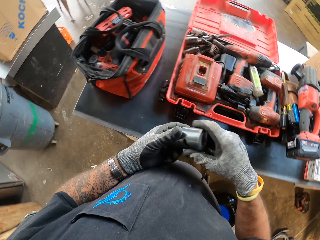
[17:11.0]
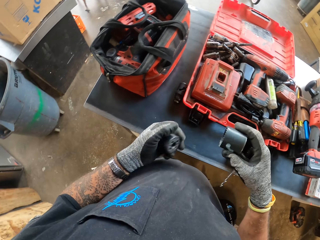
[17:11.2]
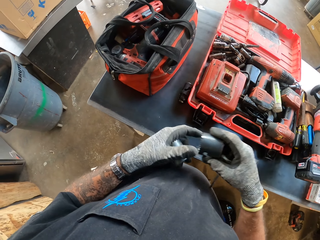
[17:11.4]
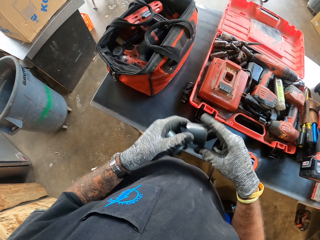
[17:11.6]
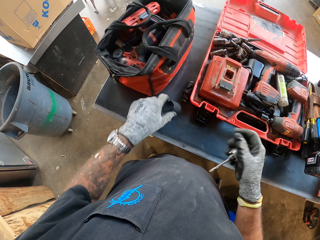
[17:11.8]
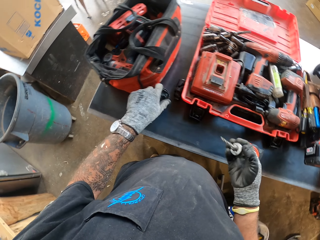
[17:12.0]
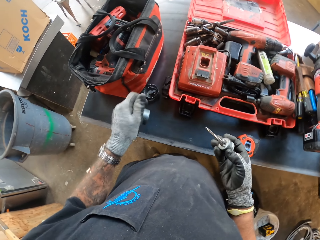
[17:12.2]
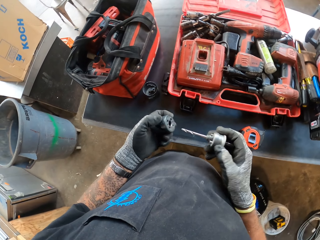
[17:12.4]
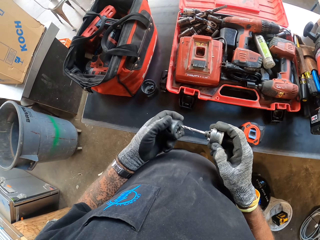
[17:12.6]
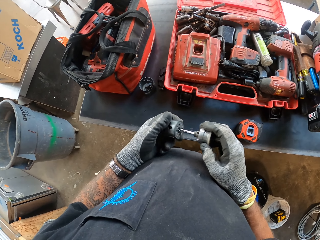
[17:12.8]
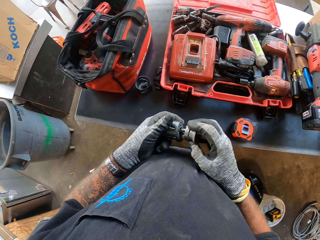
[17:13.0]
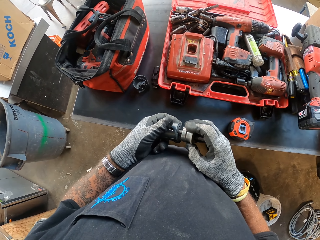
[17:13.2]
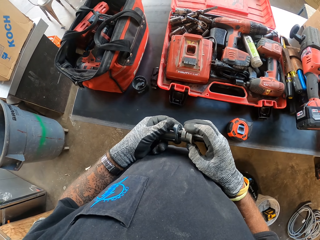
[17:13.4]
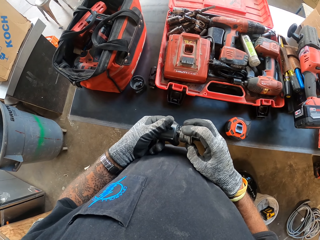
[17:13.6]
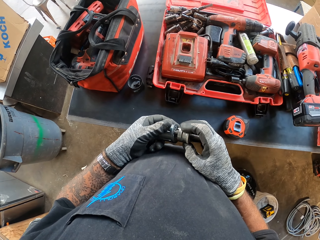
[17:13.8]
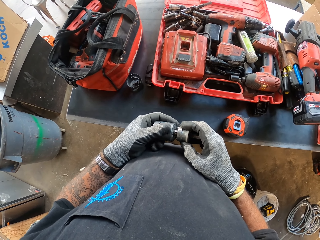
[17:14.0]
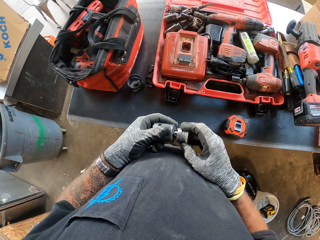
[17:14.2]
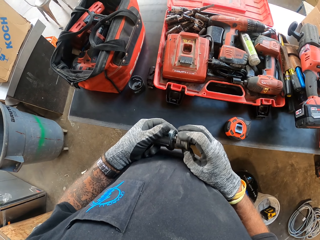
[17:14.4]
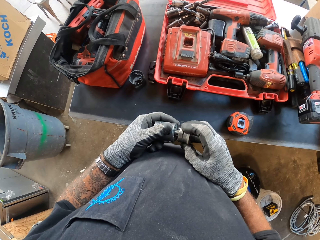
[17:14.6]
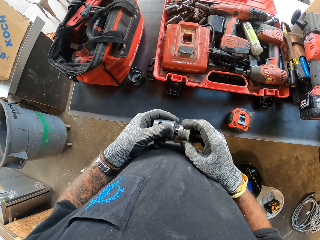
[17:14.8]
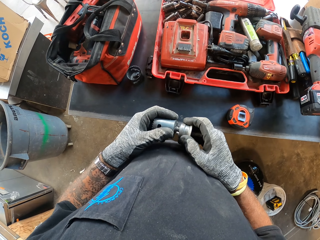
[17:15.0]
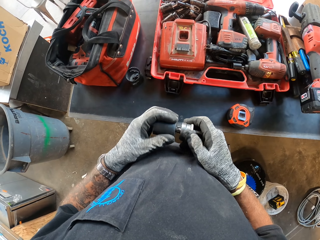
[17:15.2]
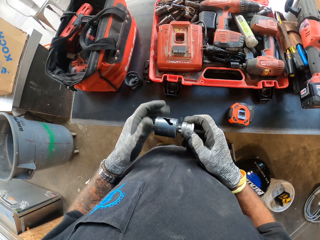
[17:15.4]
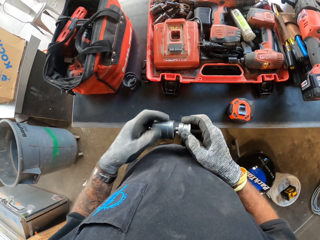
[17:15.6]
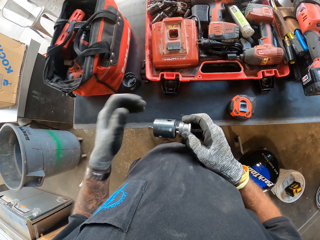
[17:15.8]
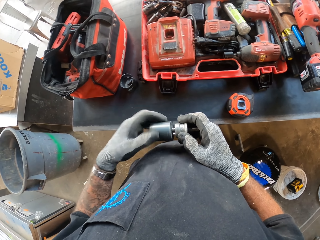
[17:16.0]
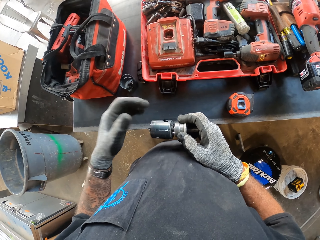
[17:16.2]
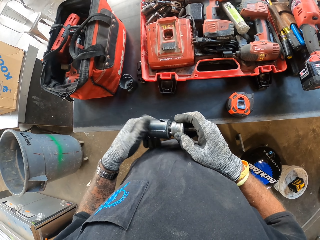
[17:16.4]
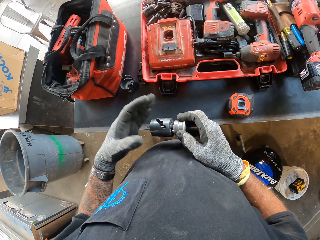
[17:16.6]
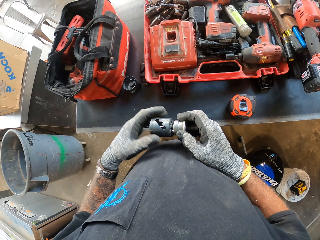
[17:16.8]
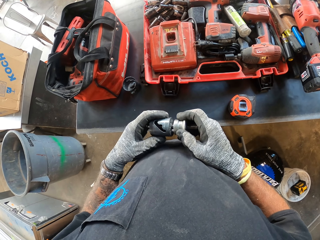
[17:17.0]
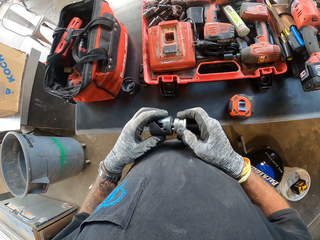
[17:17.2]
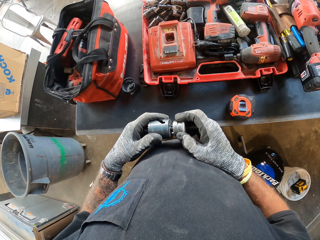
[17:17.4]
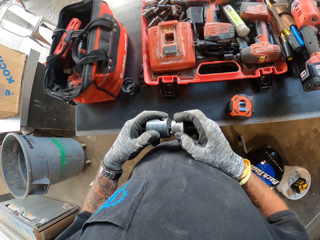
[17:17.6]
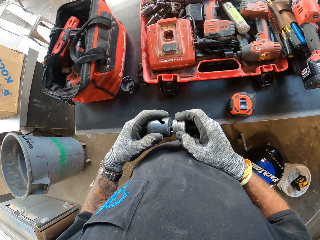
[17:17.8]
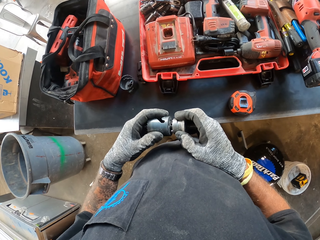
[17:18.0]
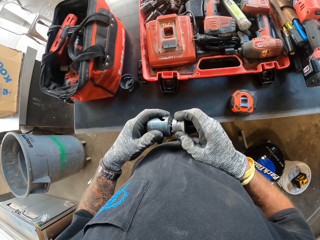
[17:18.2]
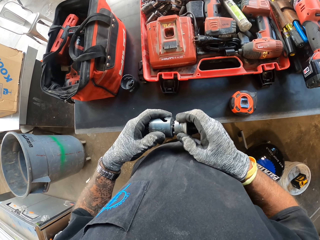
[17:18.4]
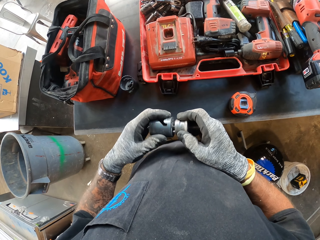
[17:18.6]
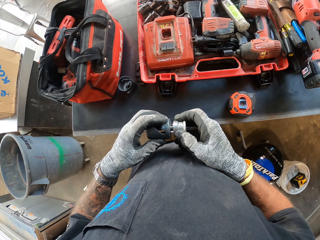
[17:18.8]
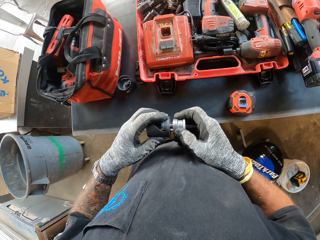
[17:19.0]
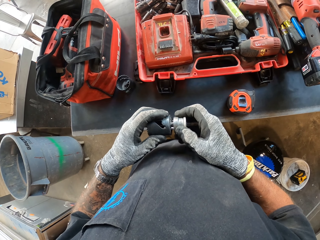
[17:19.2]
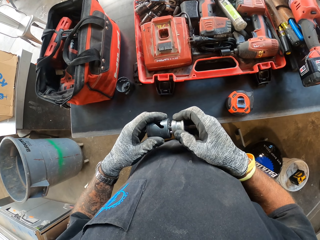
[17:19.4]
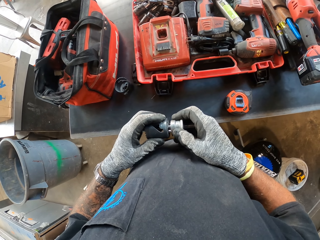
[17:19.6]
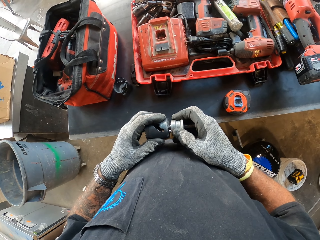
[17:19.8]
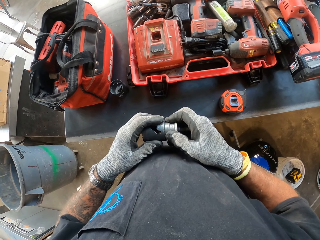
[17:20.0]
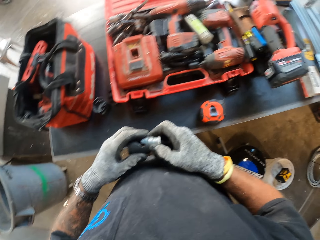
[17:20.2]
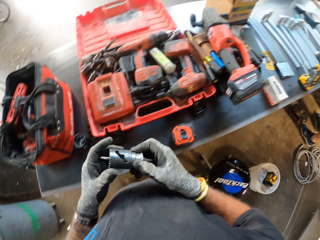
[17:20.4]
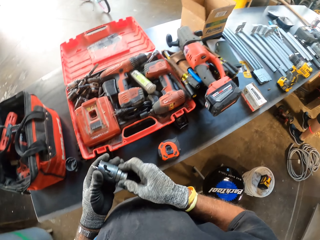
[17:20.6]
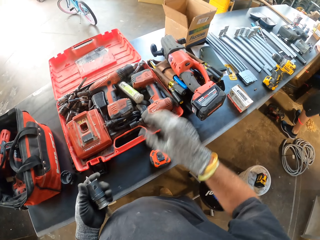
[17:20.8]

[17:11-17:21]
The camera wearer handles a drill bit. He puts something on the table. He fixes something on his hands. He handles the drill bit again.

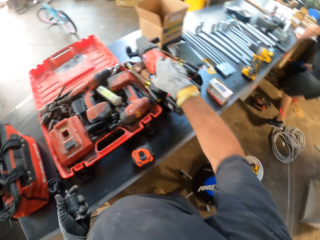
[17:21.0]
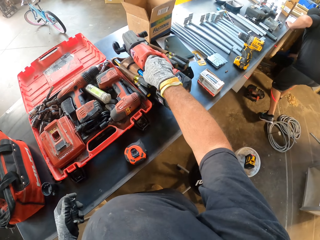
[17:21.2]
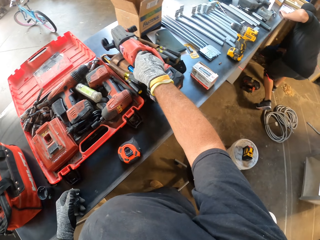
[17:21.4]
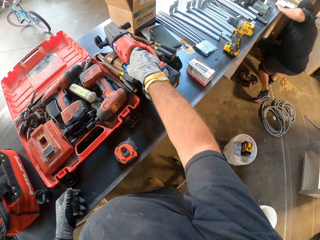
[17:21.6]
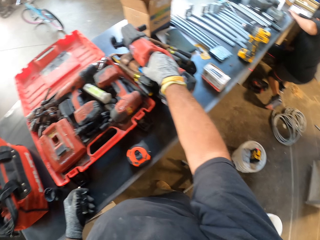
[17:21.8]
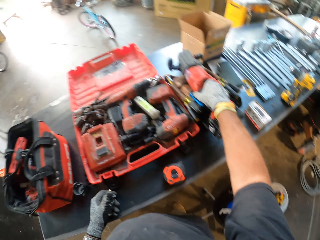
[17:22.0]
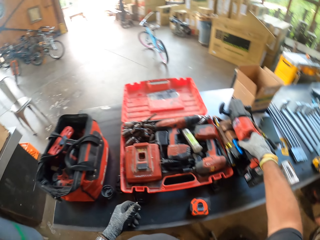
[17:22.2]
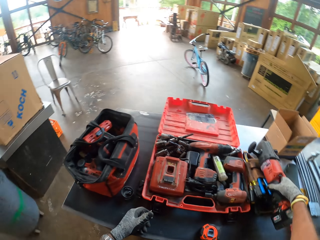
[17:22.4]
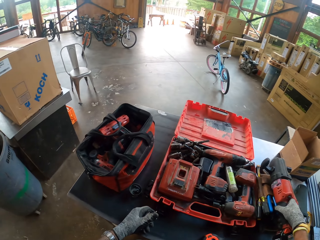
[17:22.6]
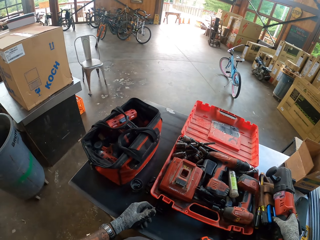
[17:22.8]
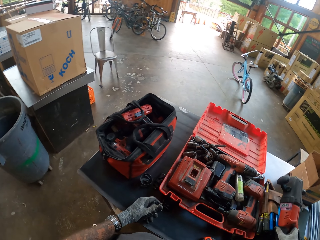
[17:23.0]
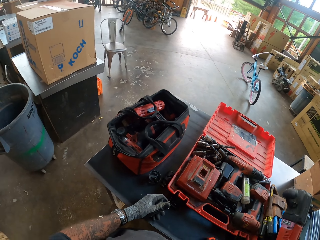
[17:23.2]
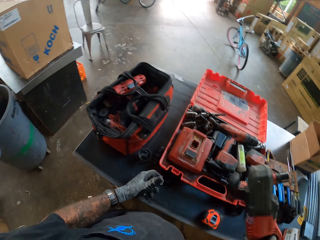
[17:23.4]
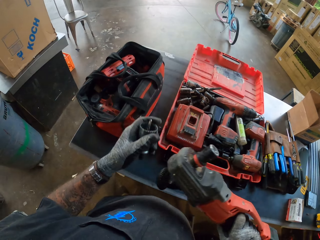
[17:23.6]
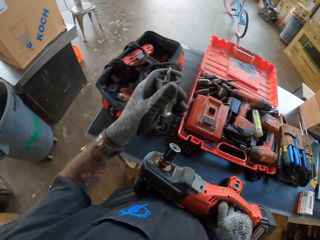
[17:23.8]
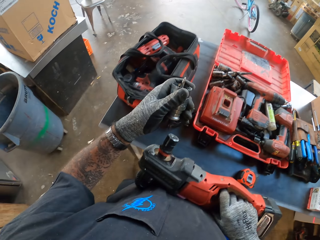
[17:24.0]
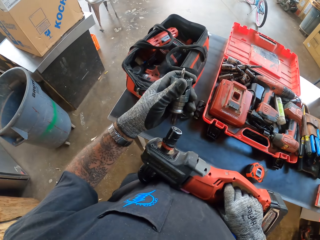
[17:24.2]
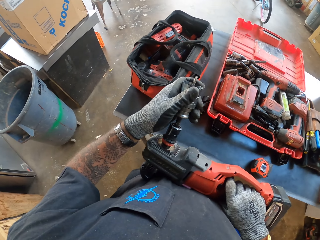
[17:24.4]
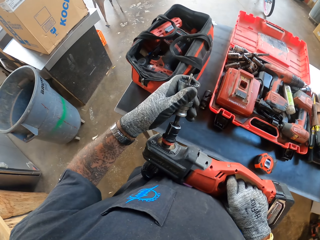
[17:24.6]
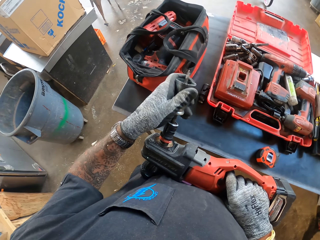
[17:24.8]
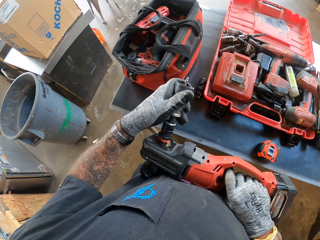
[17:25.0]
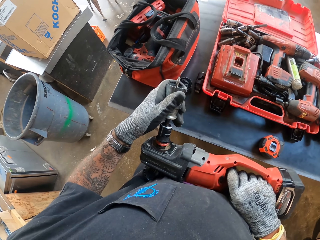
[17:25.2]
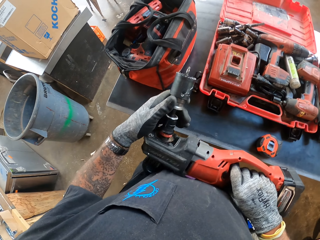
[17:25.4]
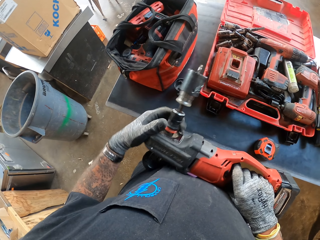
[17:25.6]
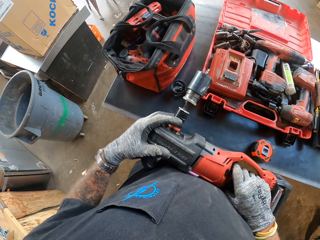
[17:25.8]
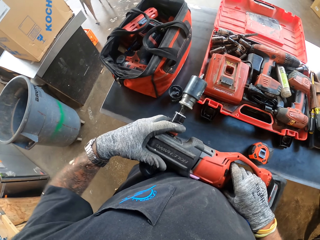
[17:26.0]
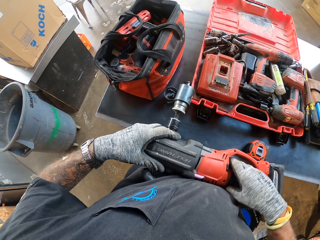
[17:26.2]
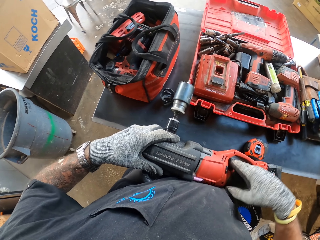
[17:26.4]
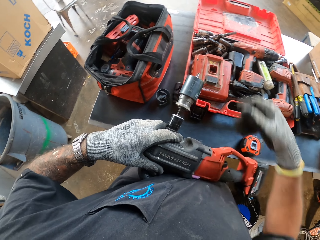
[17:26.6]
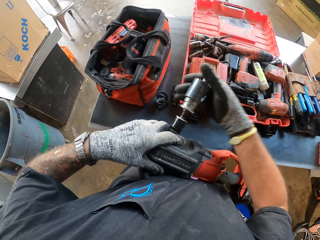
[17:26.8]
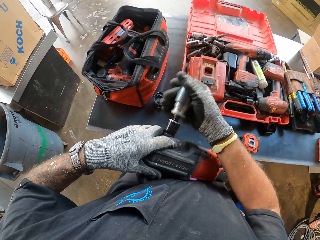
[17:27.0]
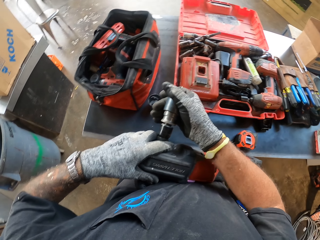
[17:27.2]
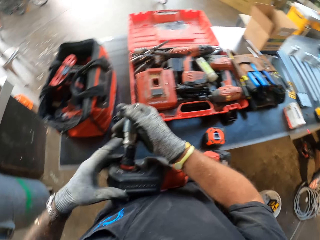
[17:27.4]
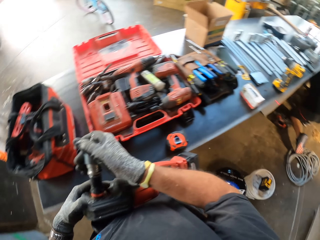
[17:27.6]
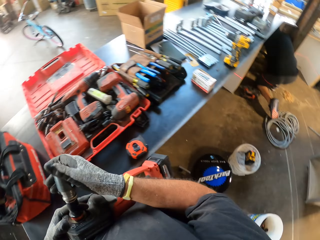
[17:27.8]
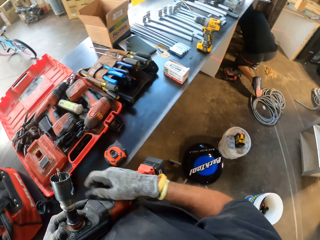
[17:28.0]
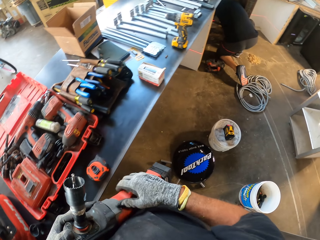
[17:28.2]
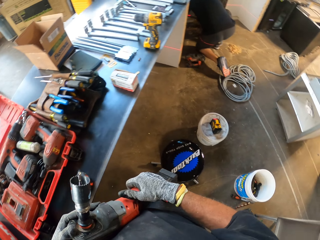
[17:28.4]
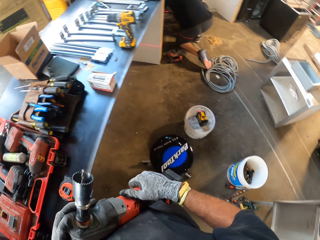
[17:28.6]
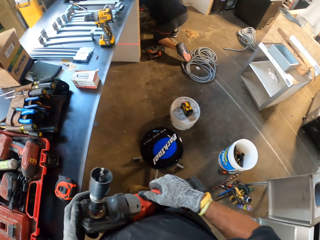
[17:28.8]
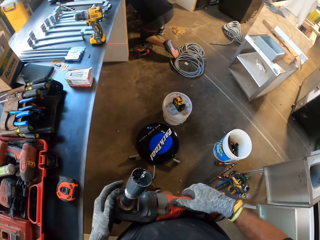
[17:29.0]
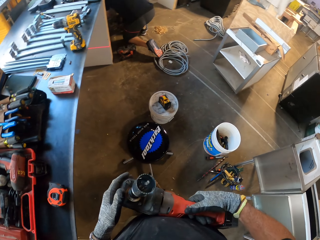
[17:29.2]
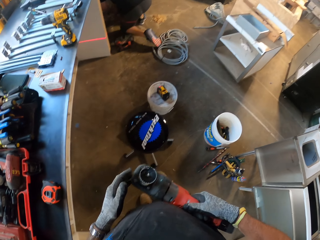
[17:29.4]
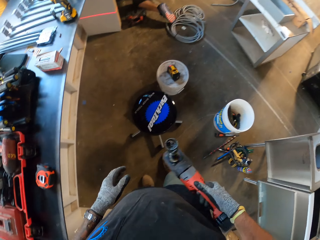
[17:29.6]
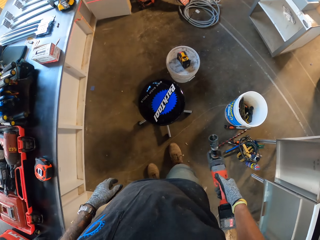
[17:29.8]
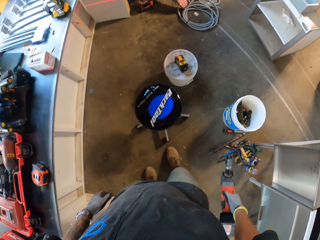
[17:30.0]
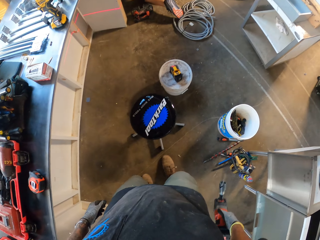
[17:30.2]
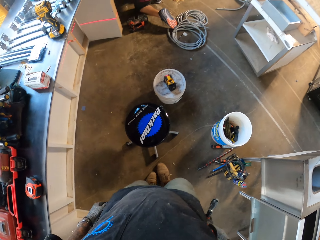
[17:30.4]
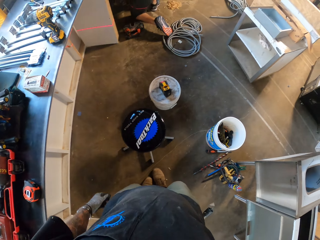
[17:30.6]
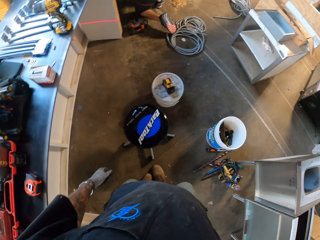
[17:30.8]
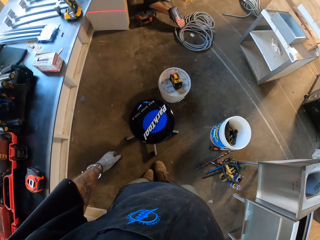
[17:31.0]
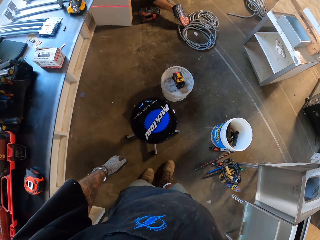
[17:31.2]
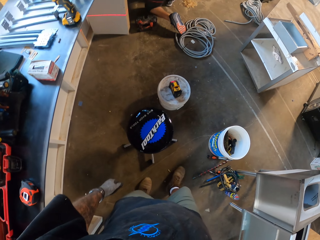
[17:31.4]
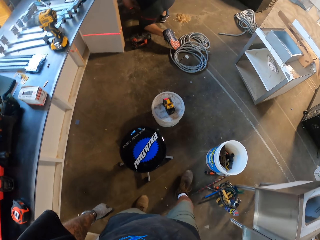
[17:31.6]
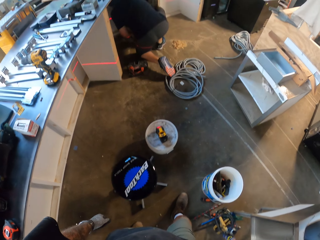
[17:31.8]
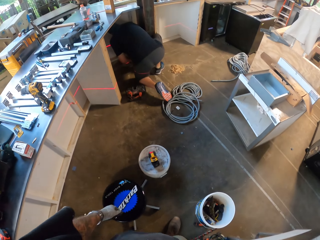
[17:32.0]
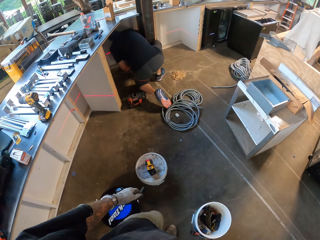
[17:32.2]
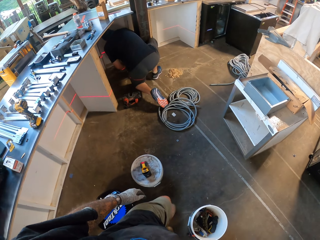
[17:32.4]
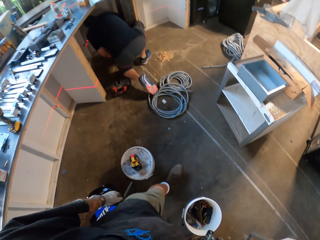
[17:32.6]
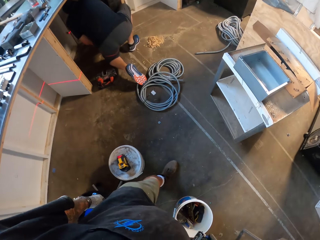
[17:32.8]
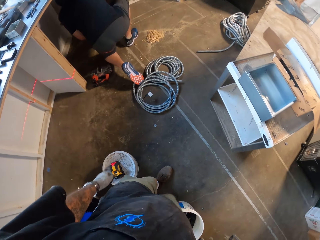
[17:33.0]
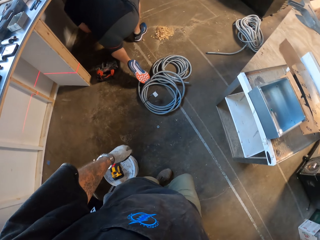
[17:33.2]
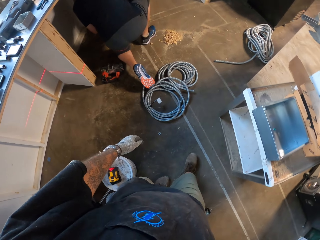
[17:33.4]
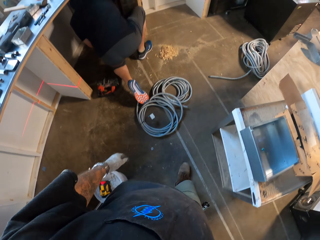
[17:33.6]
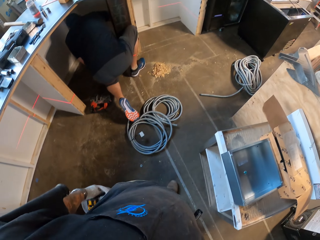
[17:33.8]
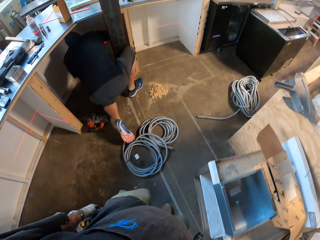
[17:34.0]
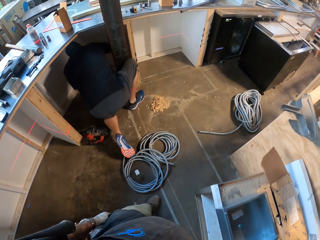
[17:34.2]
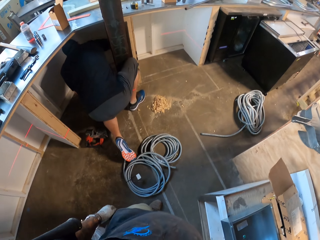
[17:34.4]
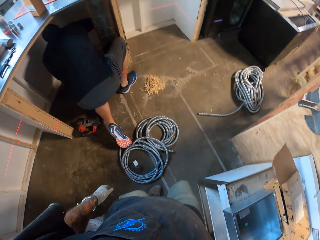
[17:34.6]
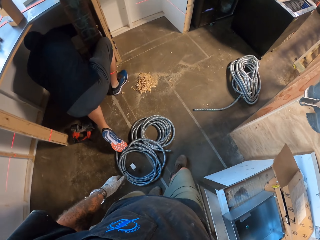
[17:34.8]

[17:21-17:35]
The camera wearer picks up the electric machine or drill. They fit a drill bit on the drill. They walk around the workshop. They look around the workshop.
